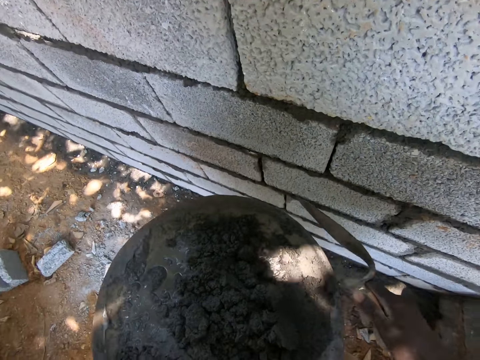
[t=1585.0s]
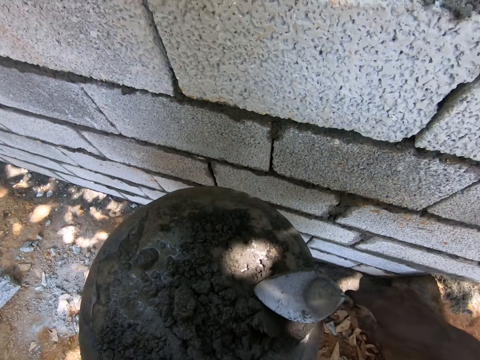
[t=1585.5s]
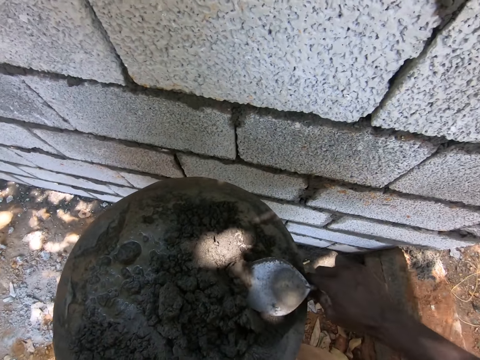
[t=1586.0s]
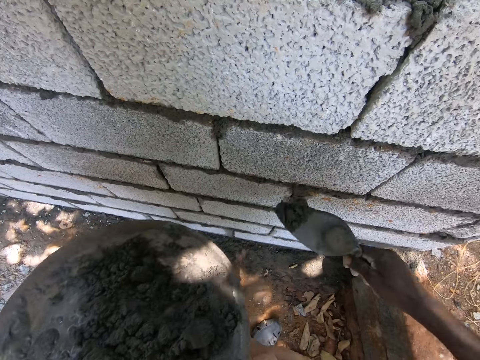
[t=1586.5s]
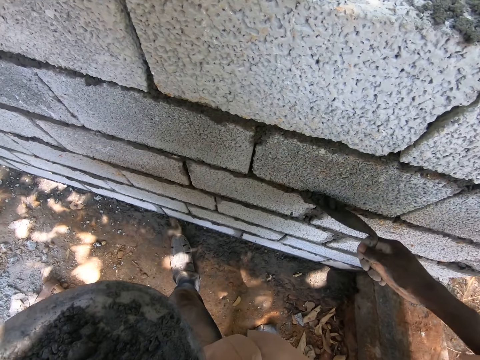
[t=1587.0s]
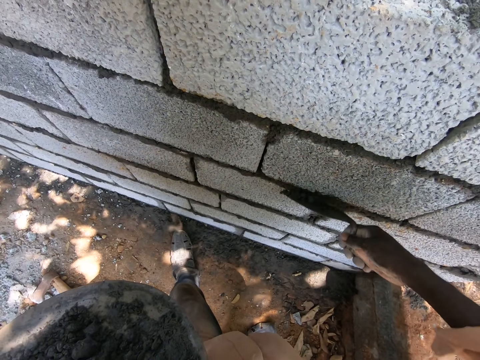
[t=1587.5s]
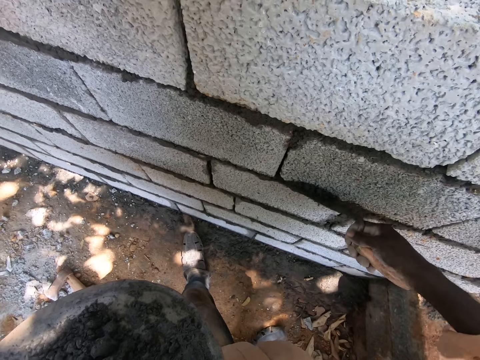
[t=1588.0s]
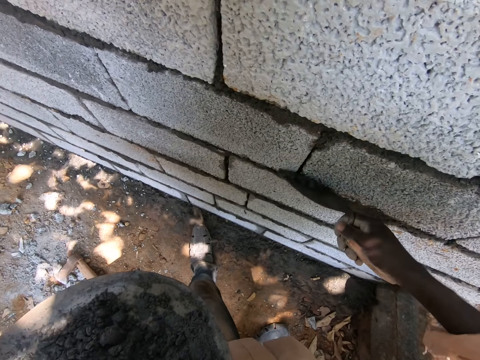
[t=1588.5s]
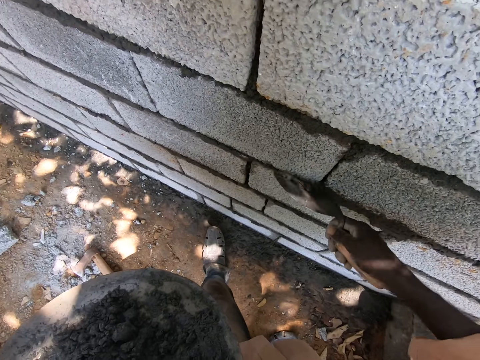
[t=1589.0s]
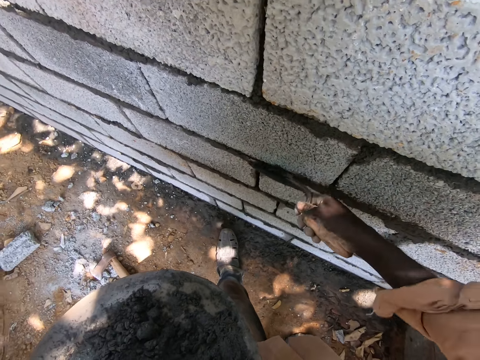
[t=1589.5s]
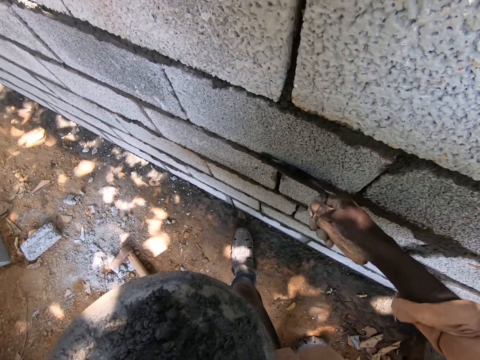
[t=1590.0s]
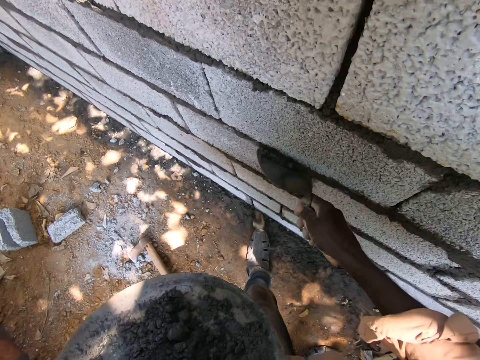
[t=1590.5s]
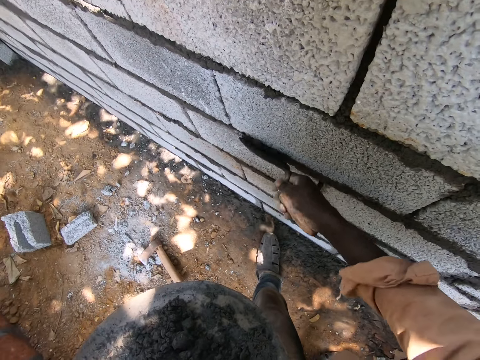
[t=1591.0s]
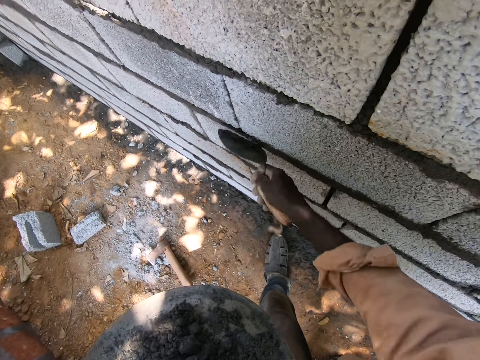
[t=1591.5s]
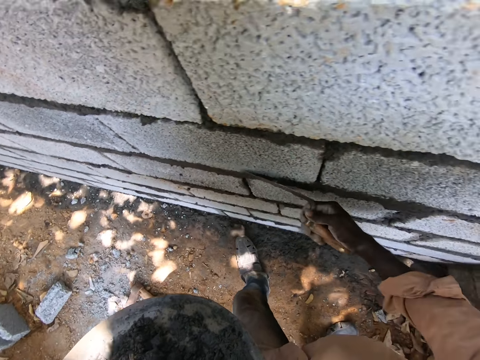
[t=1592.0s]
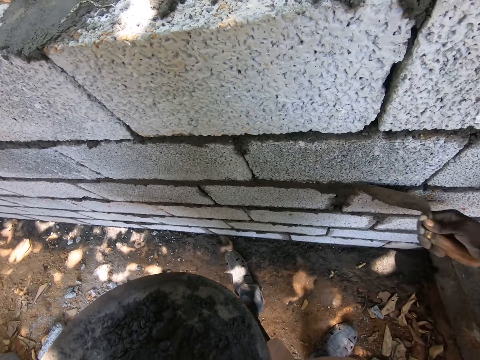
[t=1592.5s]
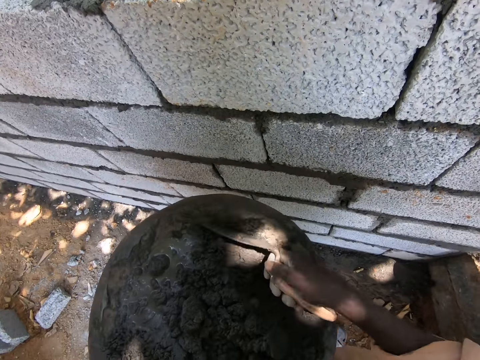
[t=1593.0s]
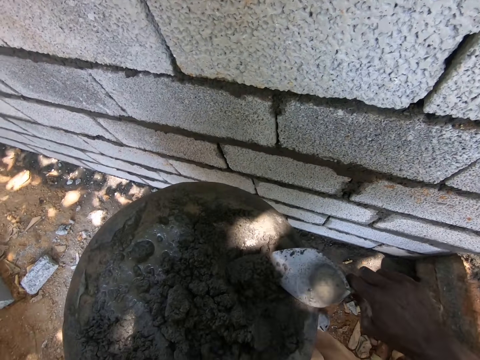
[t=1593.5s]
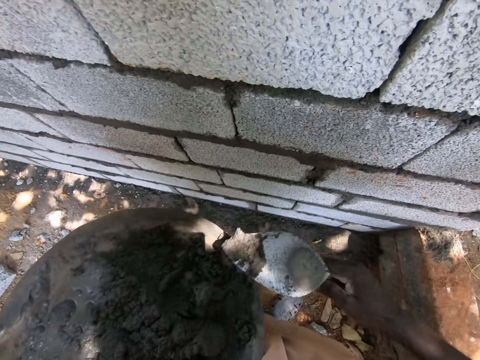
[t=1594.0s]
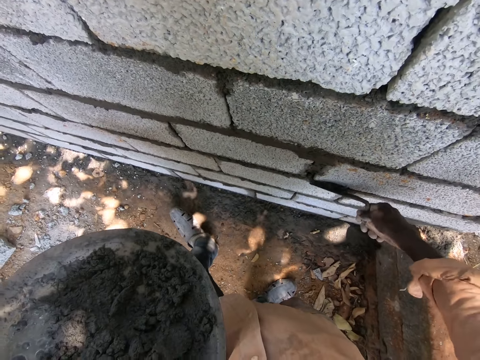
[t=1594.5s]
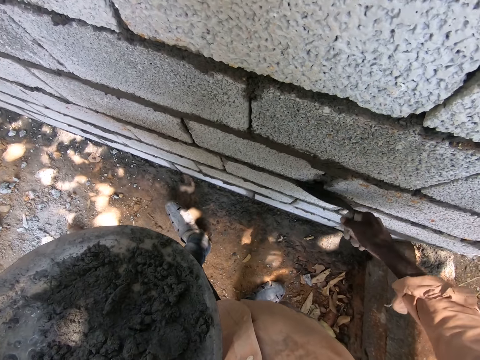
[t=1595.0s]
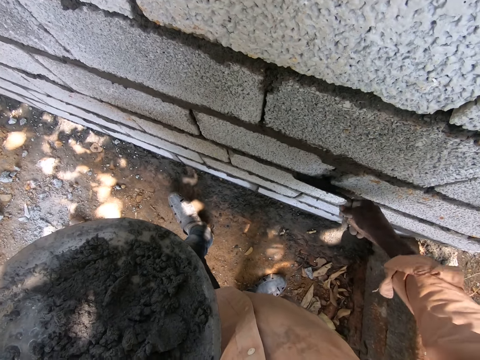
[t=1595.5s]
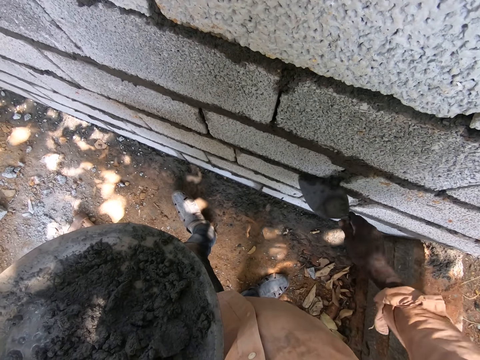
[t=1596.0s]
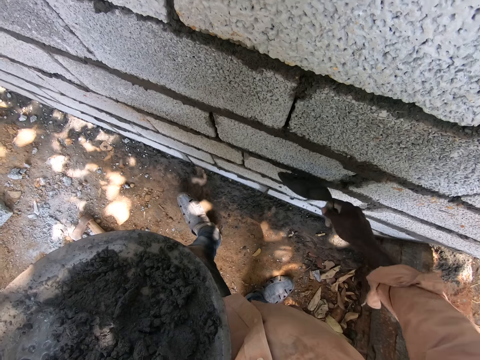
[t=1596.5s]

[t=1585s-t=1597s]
The camera wearer scoops concrete with a trowel and applies the concrete on the bricks. They scoop the concrete with the trowel and apply the concrete on the bricks.

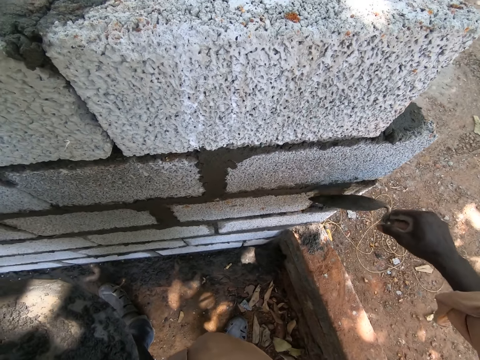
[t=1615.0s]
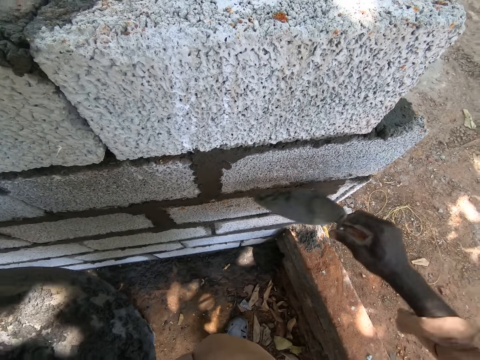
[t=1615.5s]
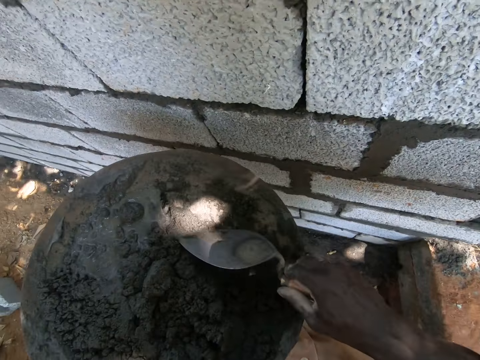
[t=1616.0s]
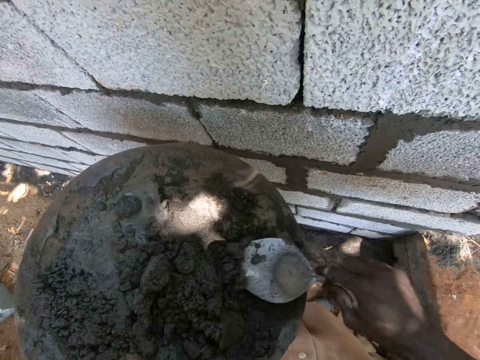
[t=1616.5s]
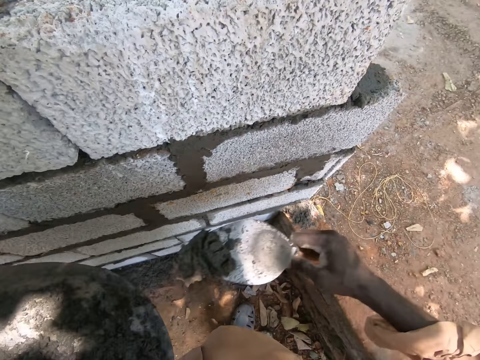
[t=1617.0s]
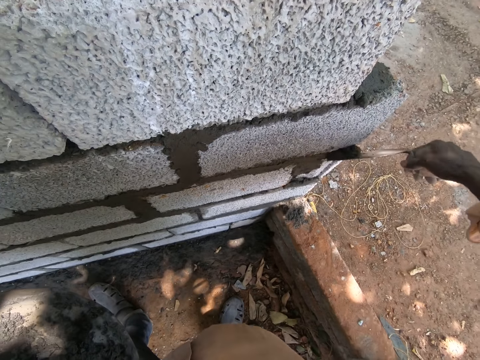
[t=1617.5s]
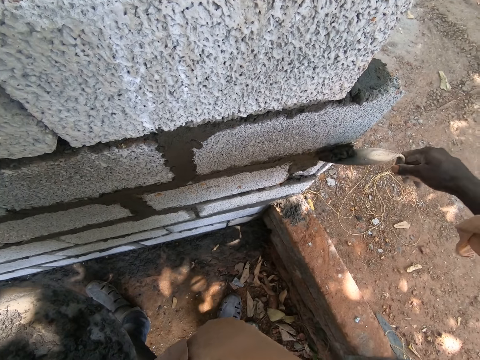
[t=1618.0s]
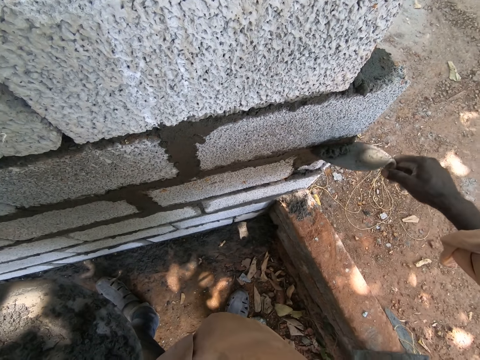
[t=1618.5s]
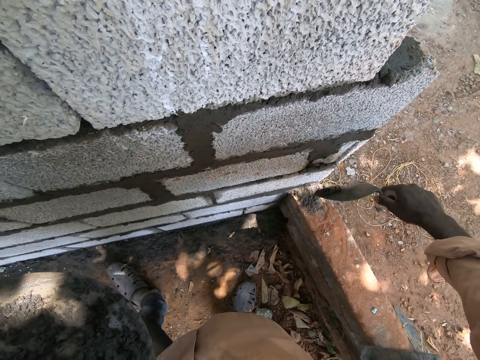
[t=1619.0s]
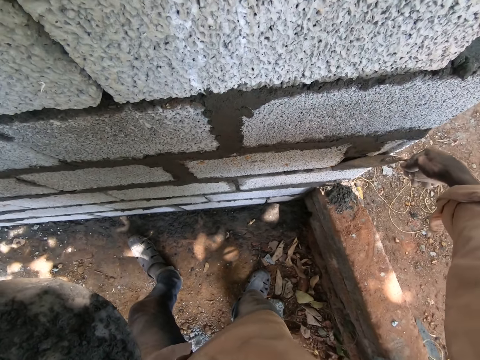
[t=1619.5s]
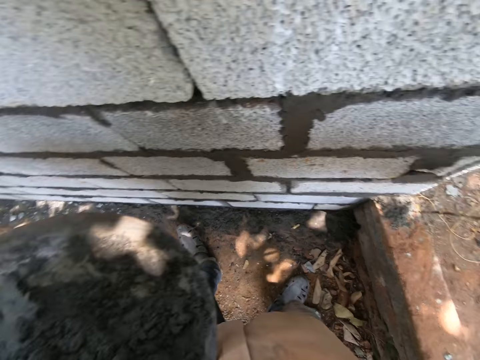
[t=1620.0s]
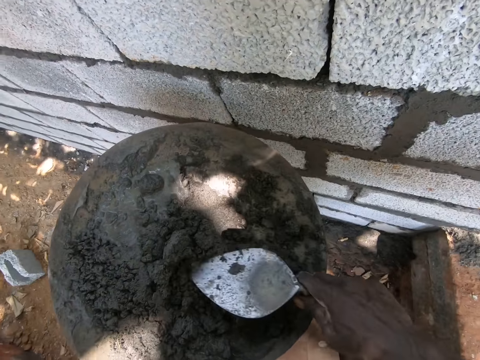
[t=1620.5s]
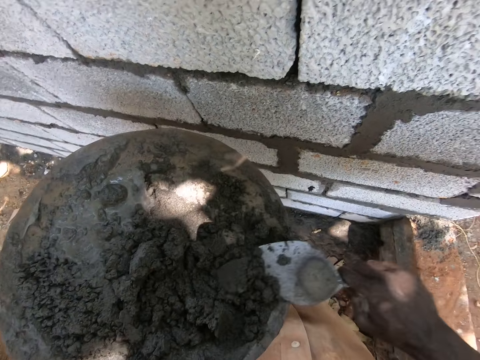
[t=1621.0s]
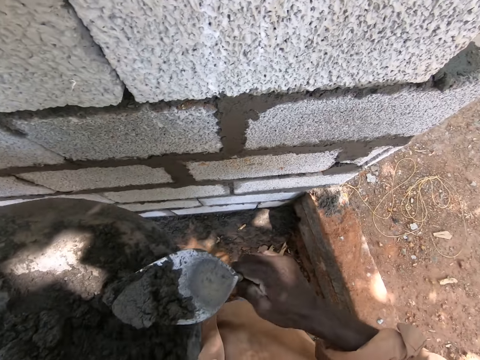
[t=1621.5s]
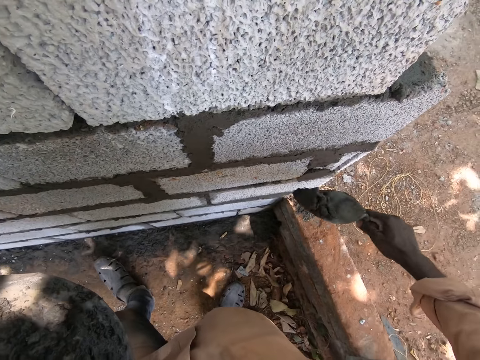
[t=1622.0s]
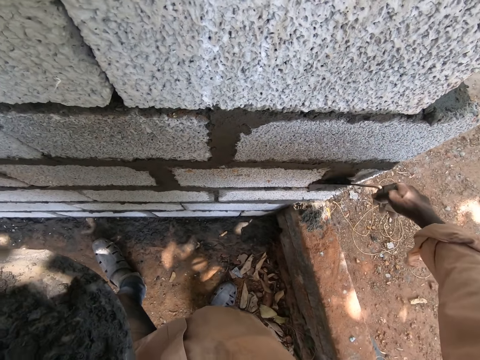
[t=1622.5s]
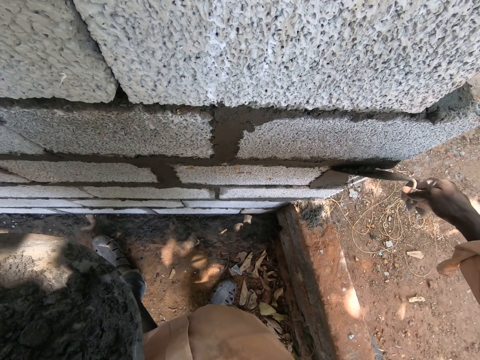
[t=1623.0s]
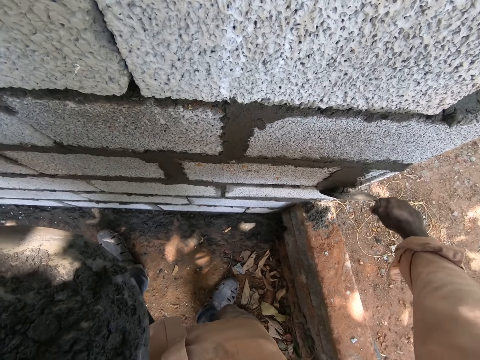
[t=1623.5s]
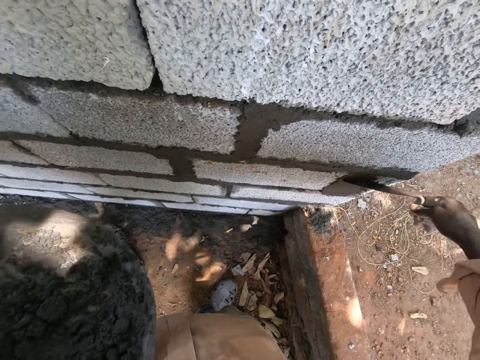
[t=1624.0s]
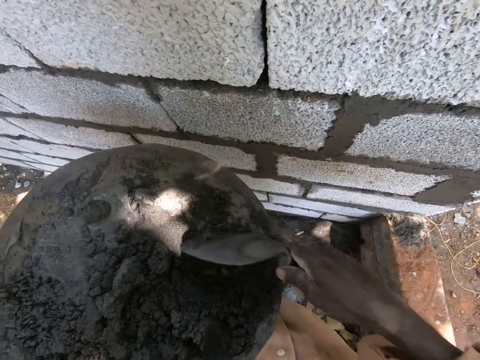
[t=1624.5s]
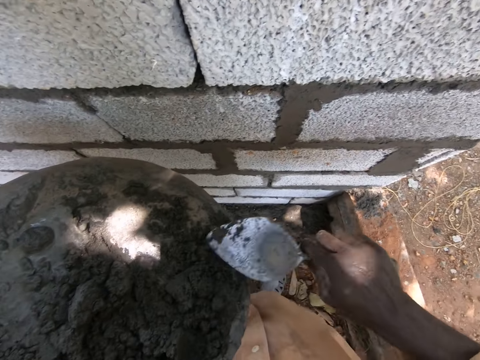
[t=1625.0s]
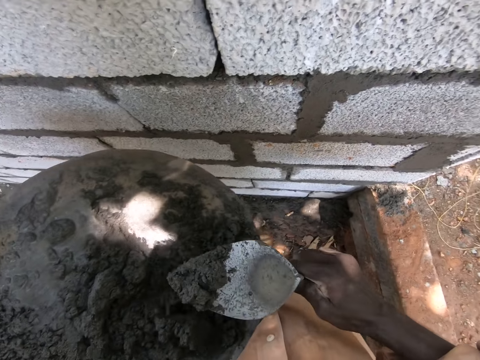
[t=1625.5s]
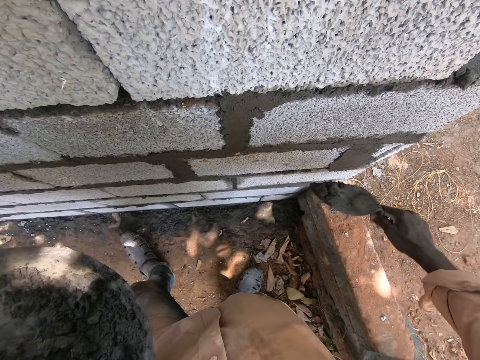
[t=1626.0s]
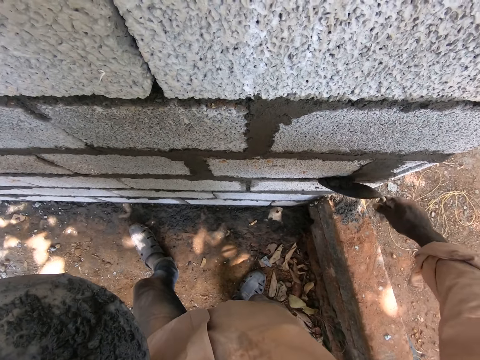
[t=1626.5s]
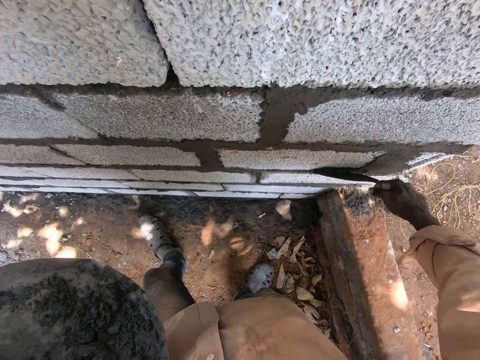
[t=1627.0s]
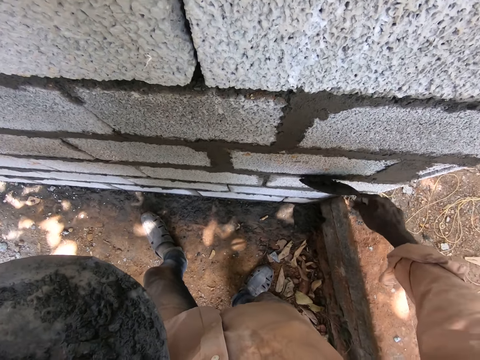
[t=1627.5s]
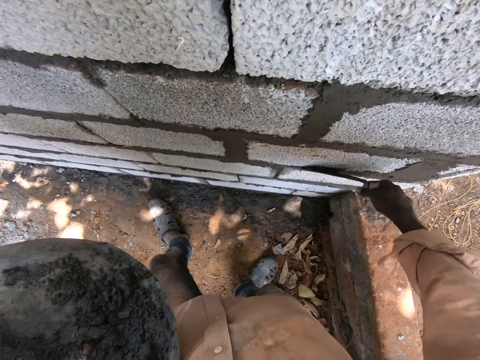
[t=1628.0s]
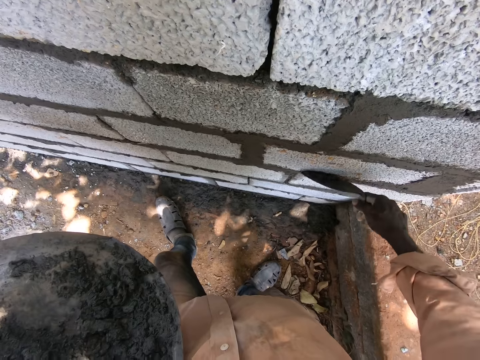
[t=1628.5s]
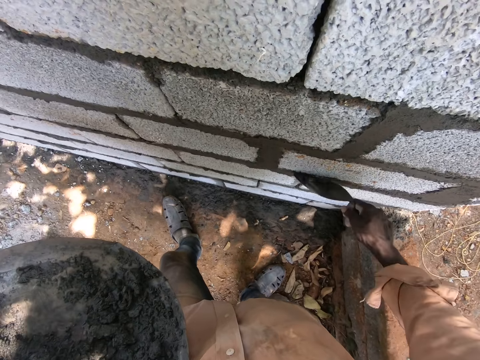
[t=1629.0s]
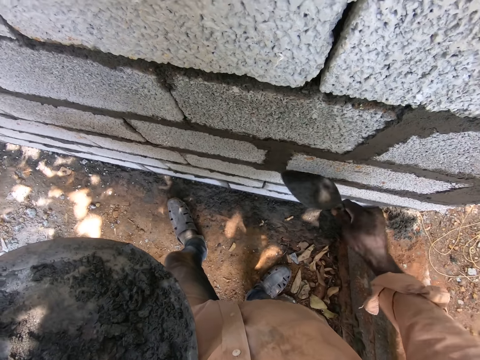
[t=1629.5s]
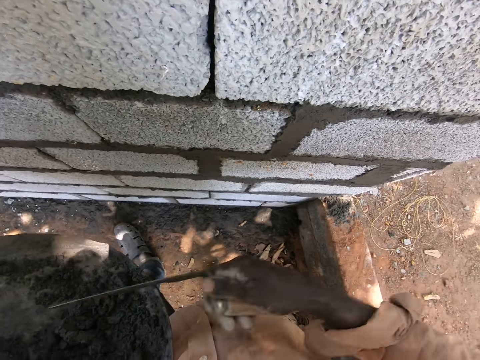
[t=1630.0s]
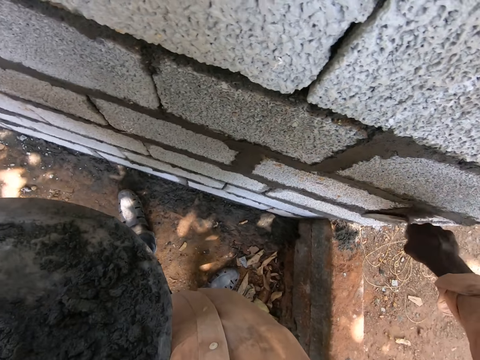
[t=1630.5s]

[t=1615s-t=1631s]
The camera wearer scoops concrete with a trowel and applies the concrete on the bricks. They scoop the concrete with the trowel and apply the concrete on the bricks. They scoop the concrete with the trowel and apply the concrete on the bricks.
